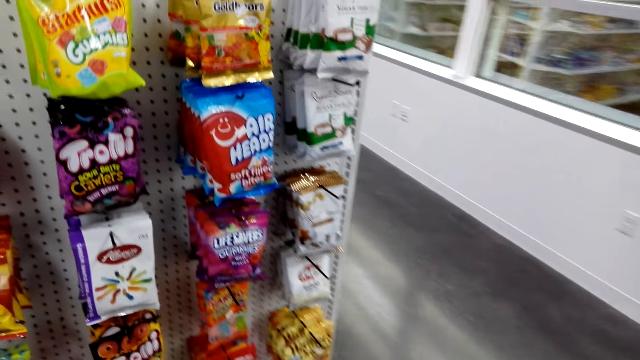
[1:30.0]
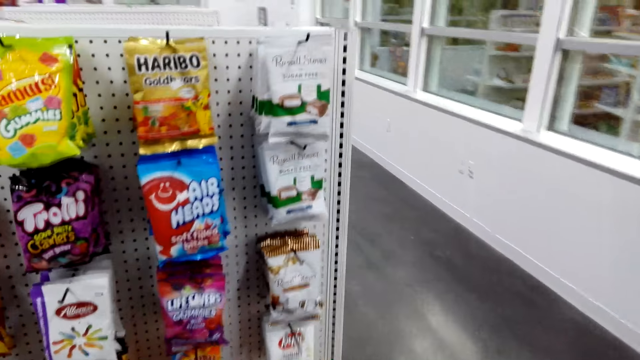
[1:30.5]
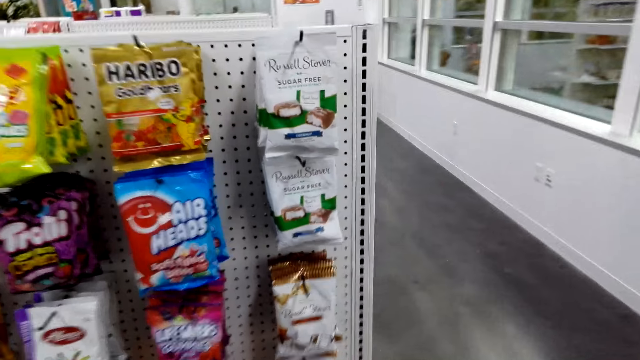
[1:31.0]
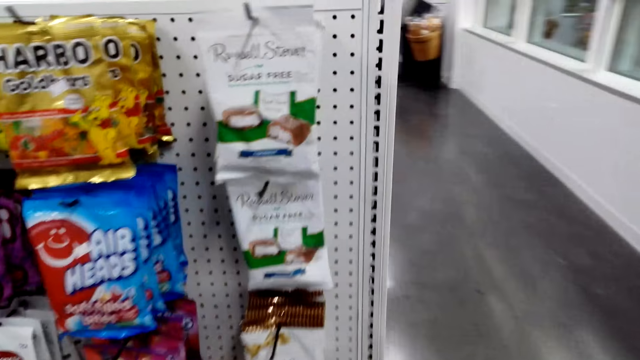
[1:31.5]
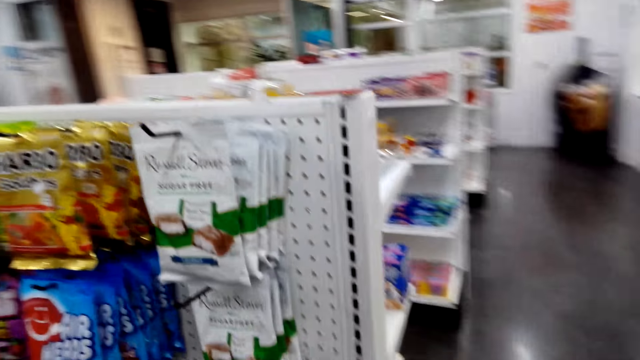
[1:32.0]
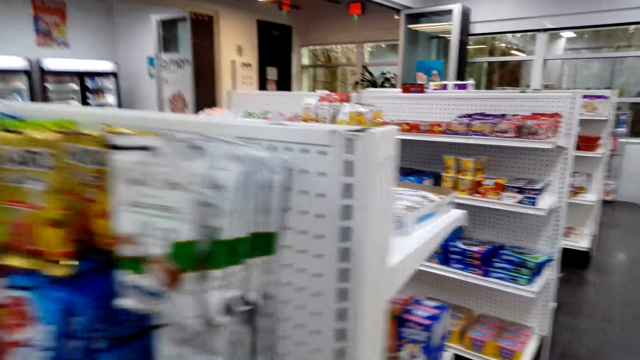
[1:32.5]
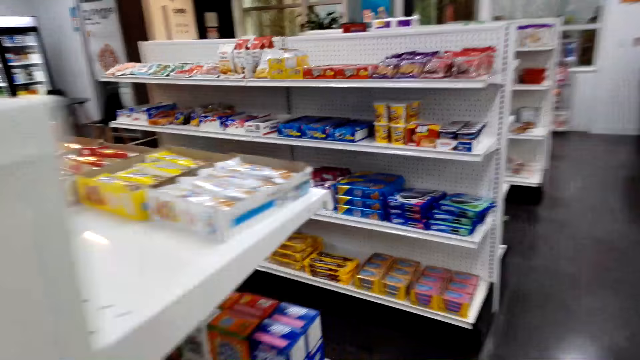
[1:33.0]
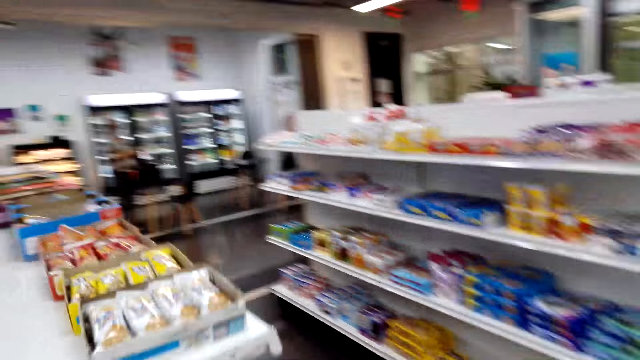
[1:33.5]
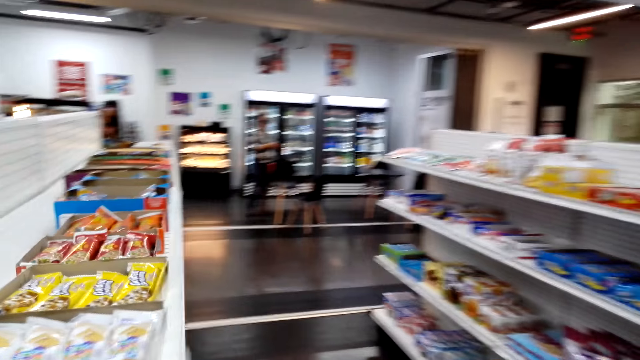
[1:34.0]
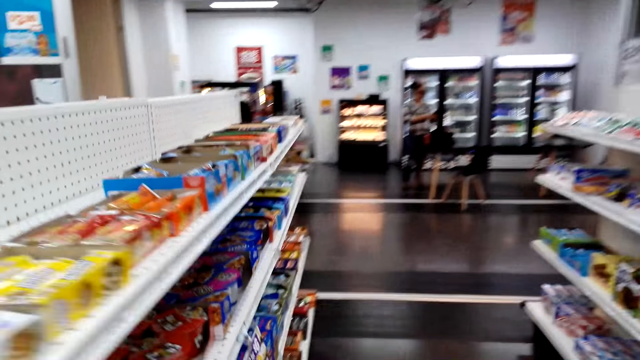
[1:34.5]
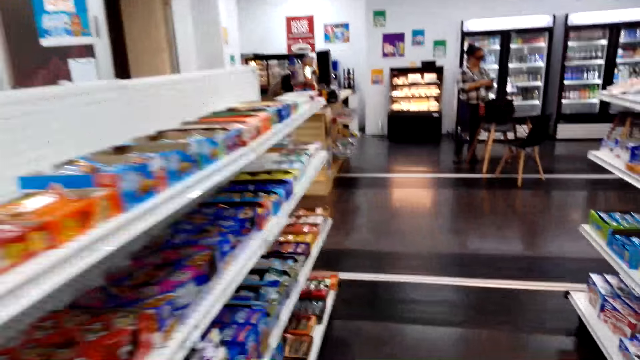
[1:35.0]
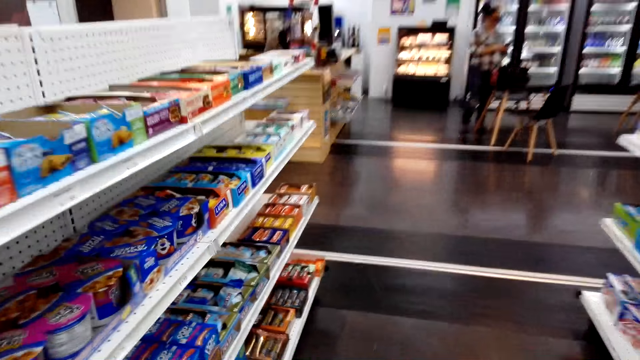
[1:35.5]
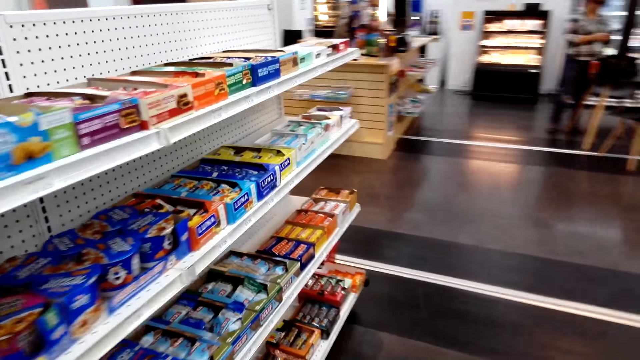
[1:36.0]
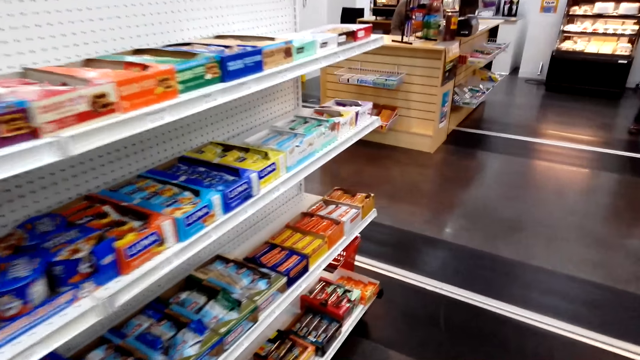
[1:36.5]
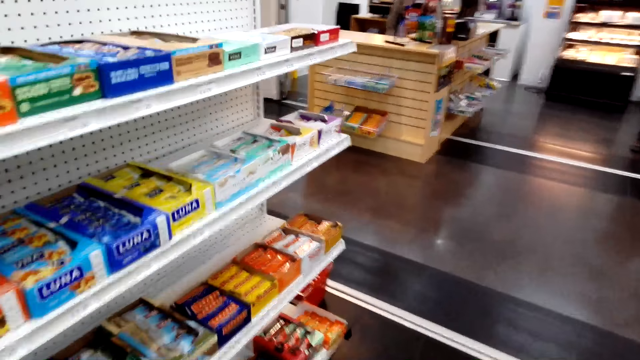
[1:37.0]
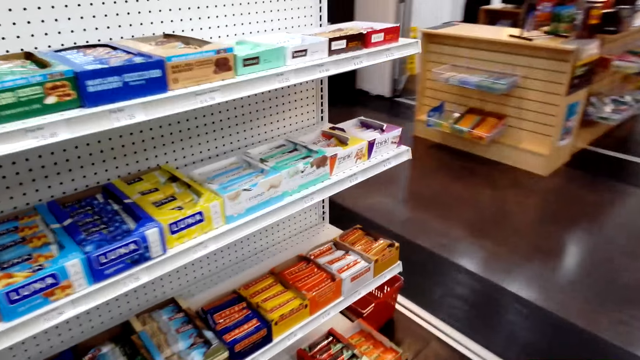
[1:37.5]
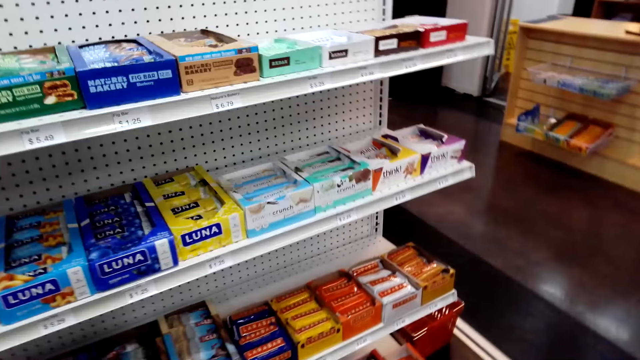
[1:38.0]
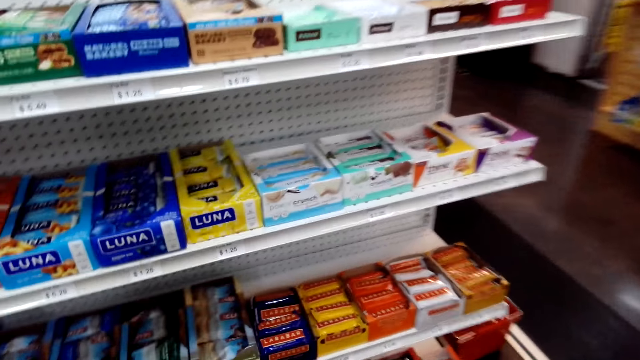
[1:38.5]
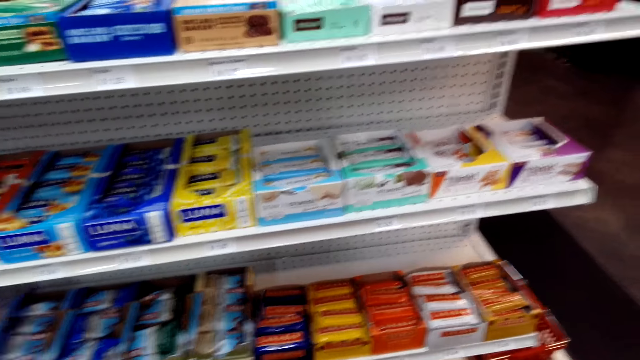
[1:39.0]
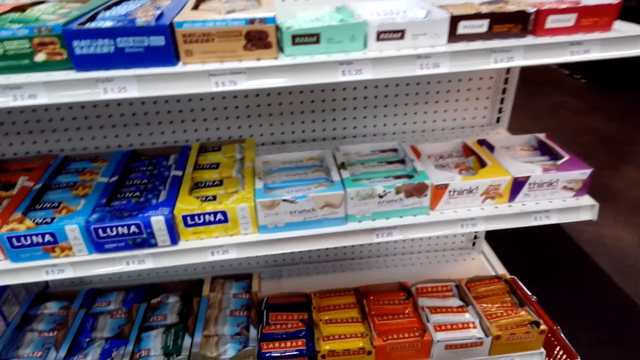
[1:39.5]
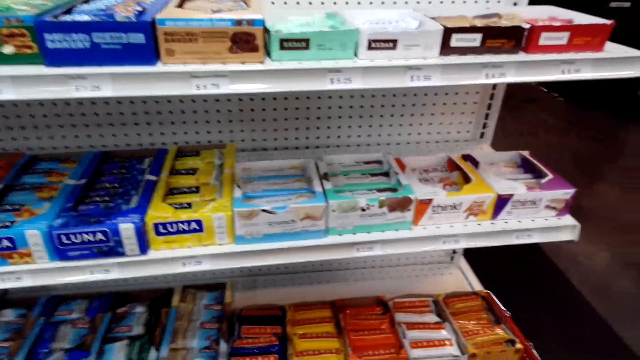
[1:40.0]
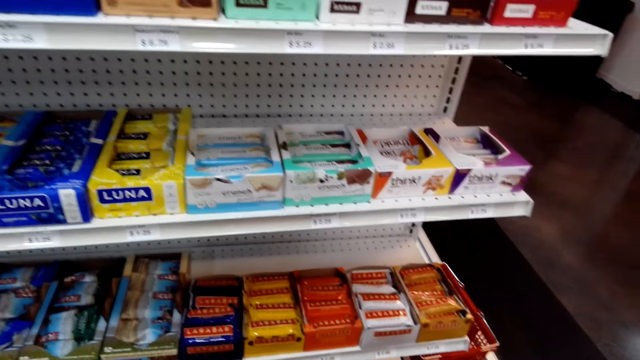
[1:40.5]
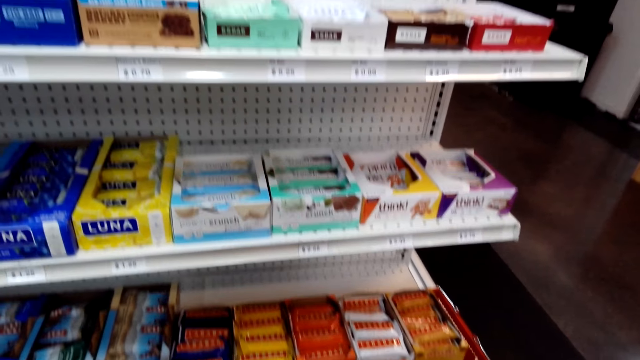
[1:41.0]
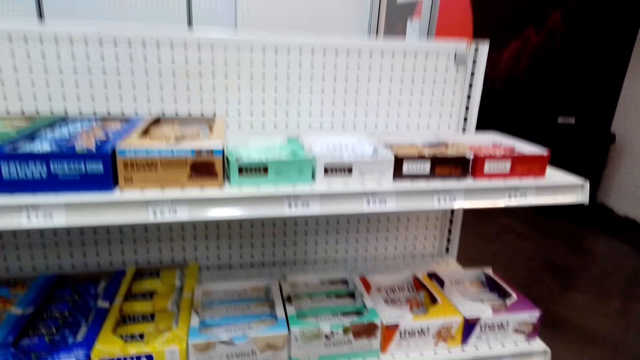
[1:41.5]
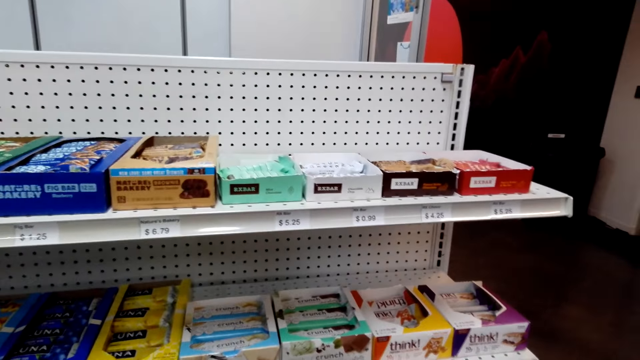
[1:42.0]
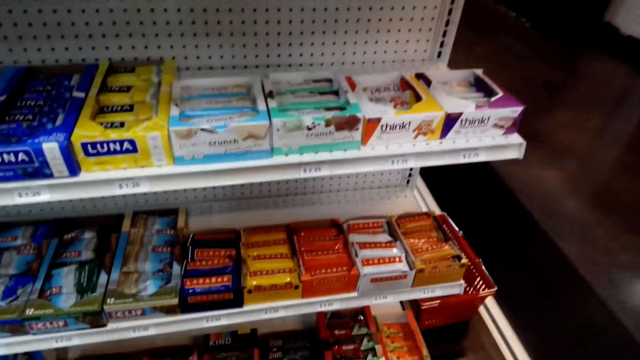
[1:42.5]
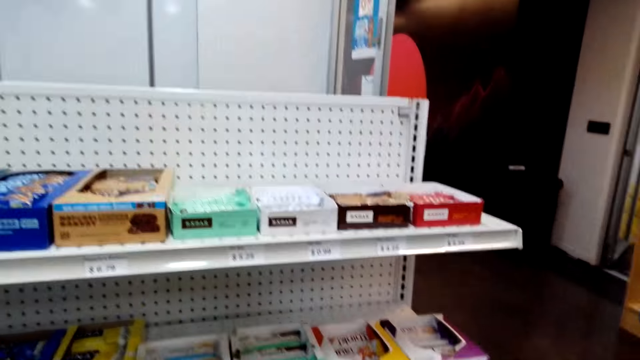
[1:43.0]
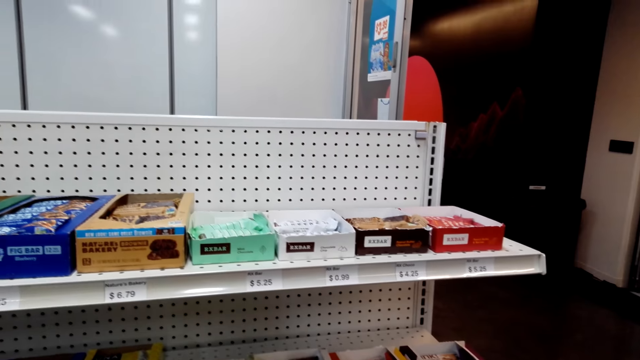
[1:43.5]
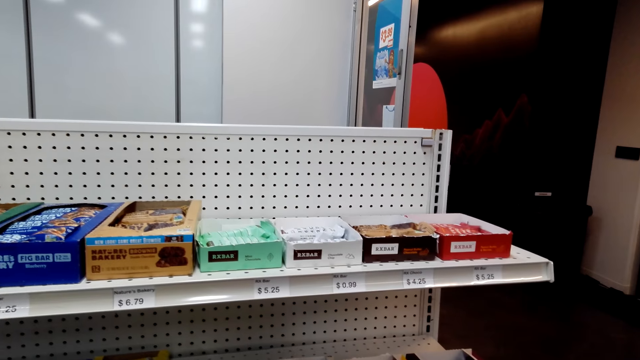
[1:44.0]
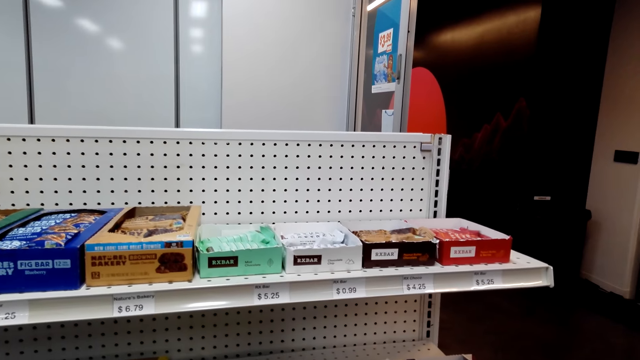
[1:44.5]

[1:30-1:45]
The camera wearer walks around the food store. A woman talks to the camera wearer. The camera wearer looks around and talks to the woman. They stop walking. They talk. They look at the items in the supermarket shelf.

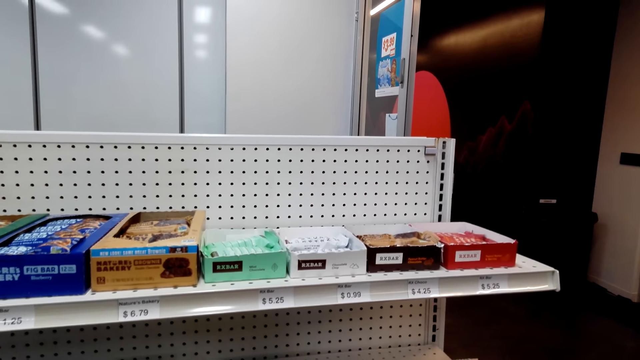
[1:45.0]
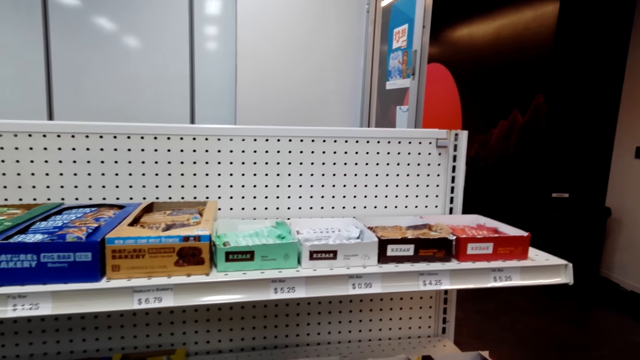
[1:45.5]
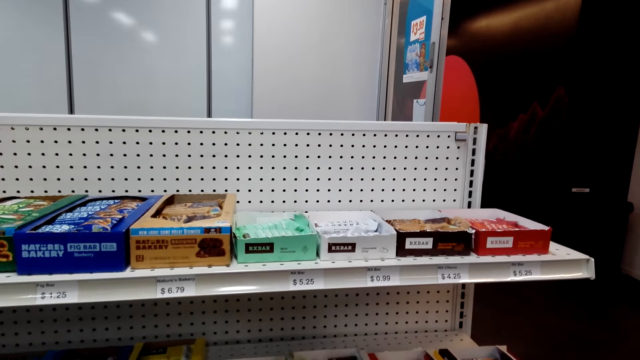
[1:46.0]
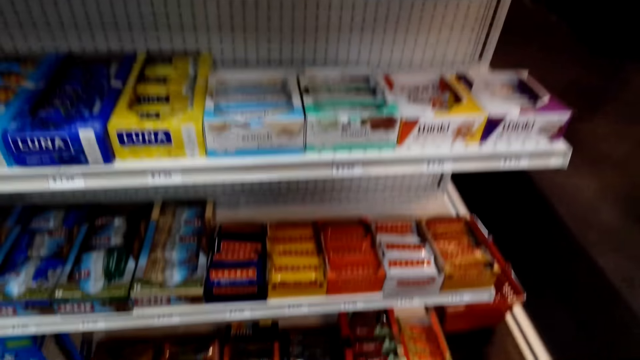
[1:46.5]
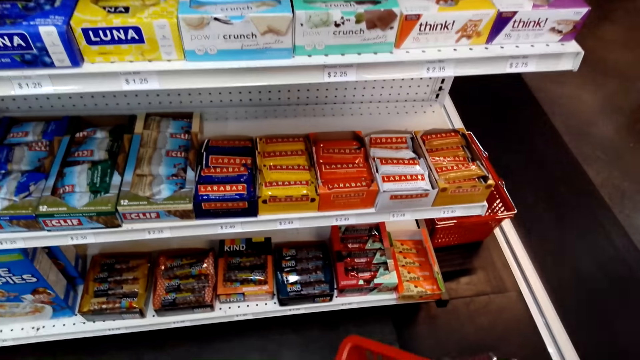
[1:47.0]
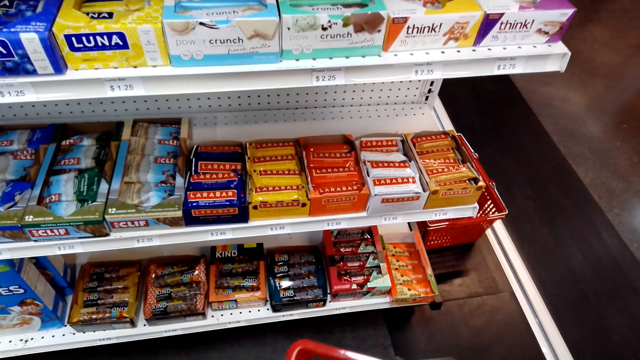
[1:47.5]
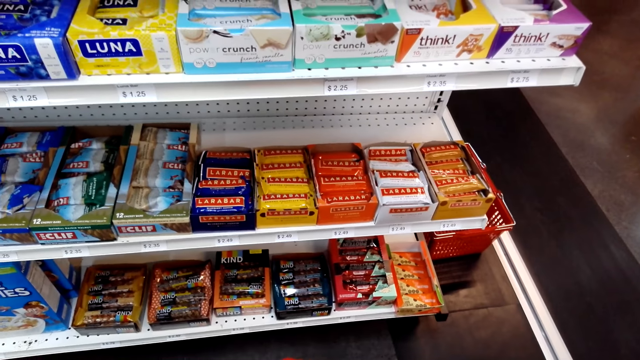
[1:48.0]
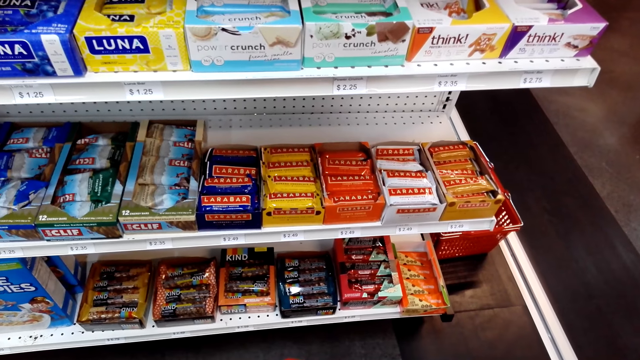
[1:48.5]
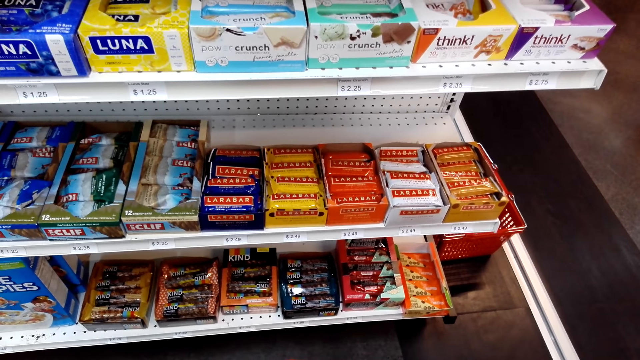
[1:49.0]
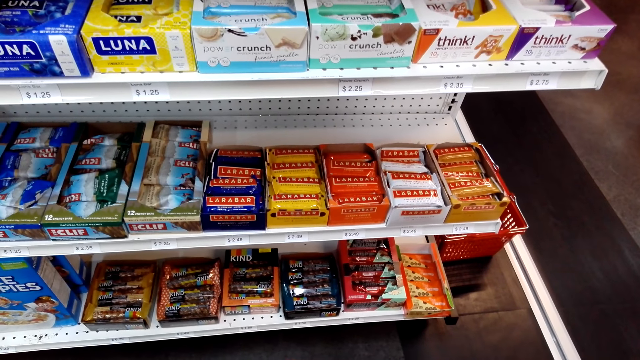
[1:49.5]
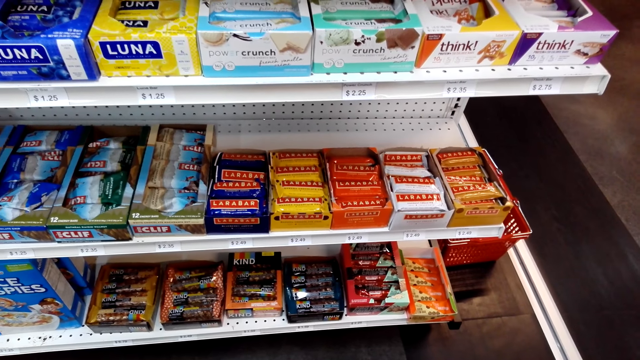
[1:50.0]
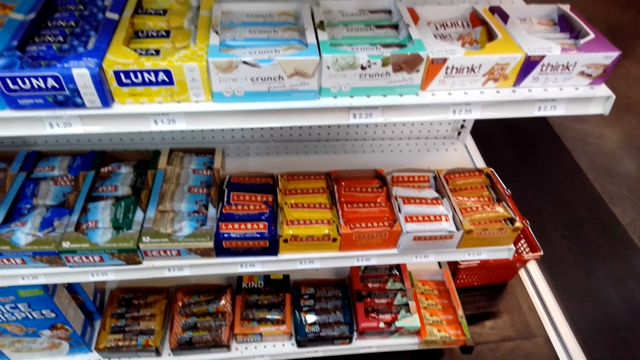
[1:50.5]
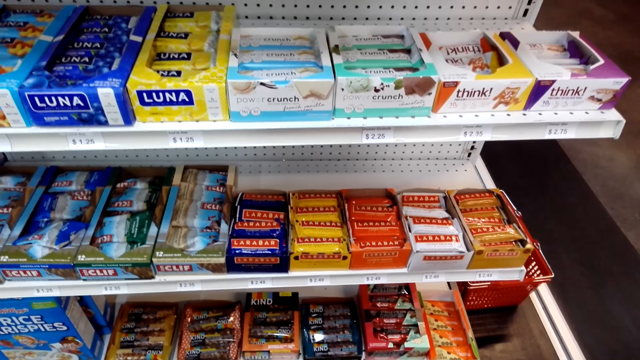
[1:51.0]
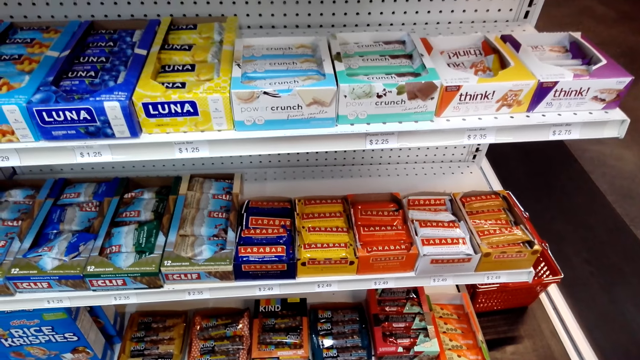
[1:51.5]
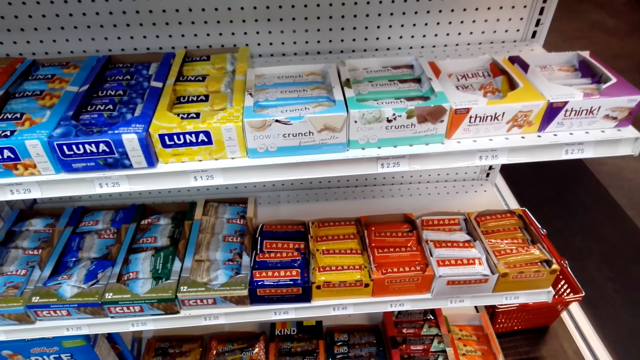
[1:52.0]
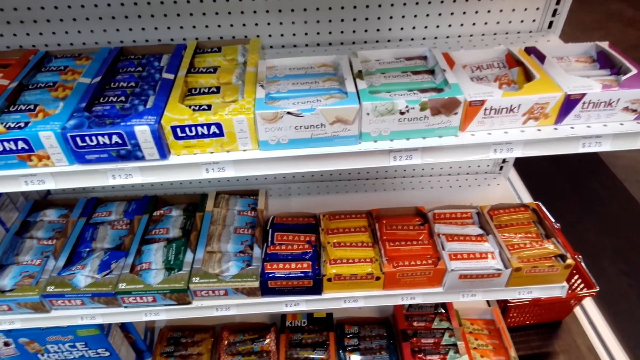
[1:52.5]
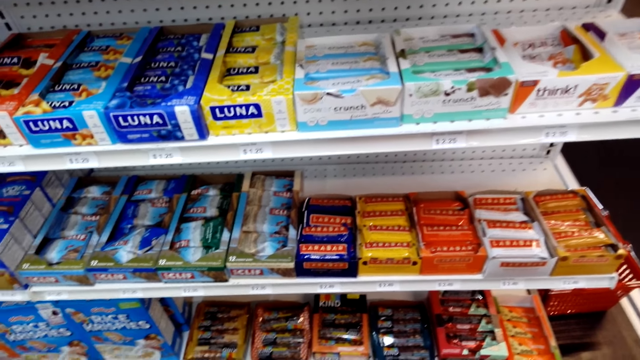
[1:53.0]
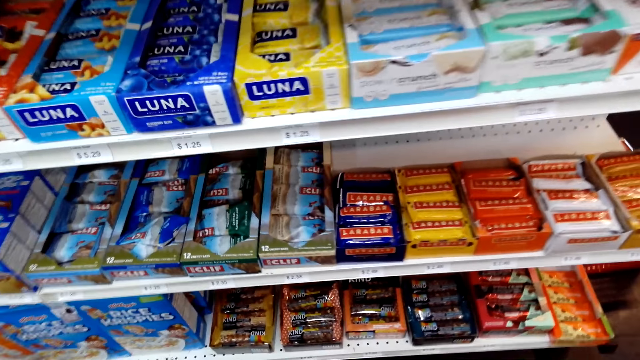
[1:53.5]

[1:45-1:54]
The camera wearer looks at the items in the supermarket shelf. A woman talks to the camera wearer. The camera wearer talks to the woman.
